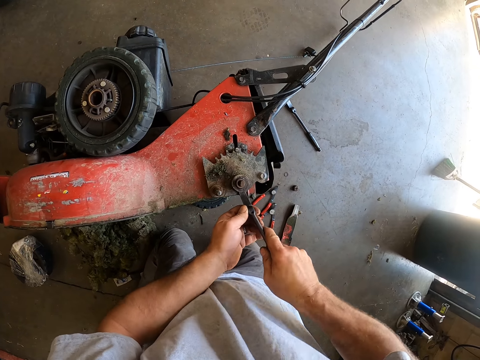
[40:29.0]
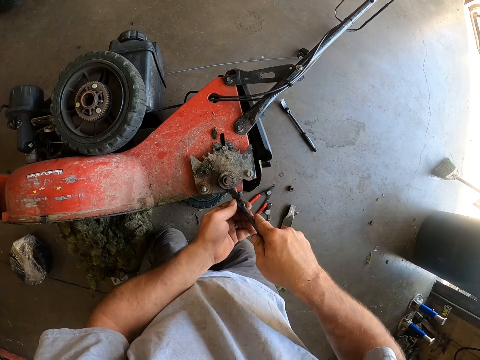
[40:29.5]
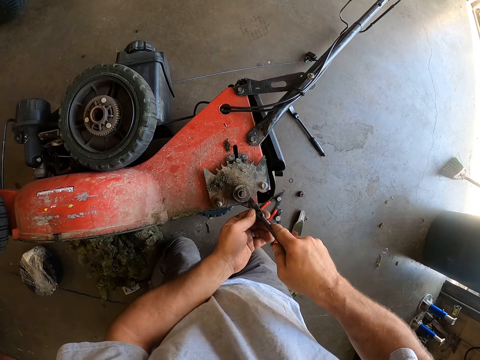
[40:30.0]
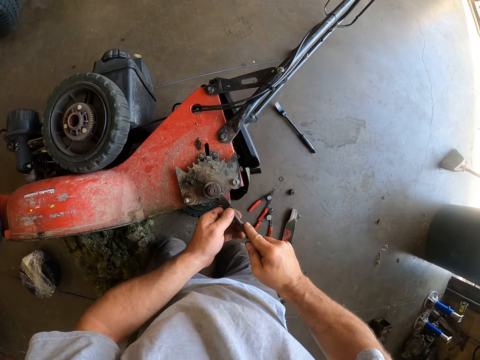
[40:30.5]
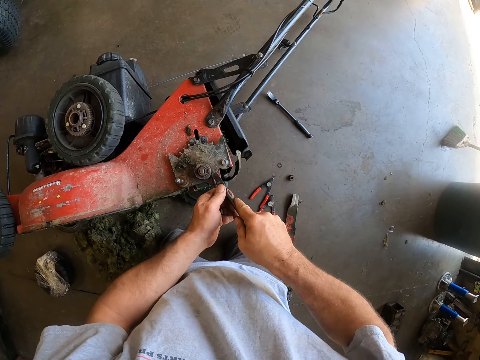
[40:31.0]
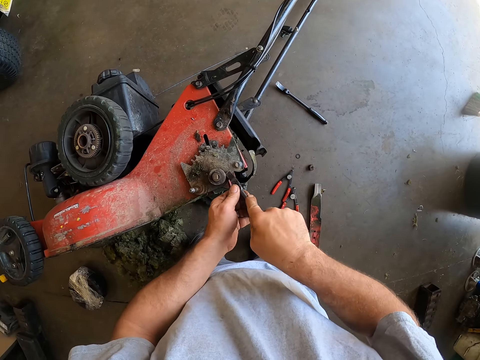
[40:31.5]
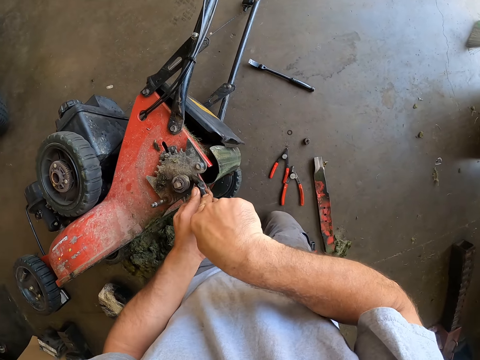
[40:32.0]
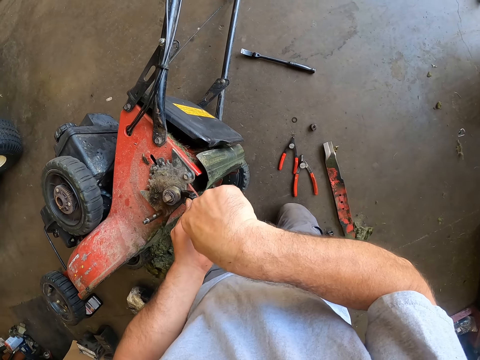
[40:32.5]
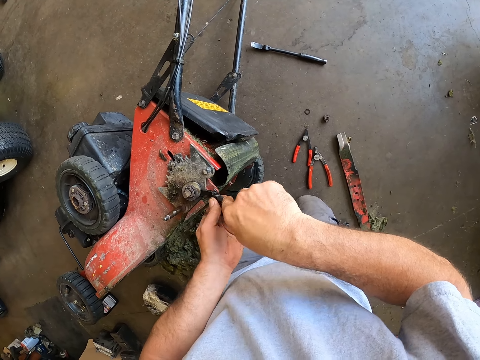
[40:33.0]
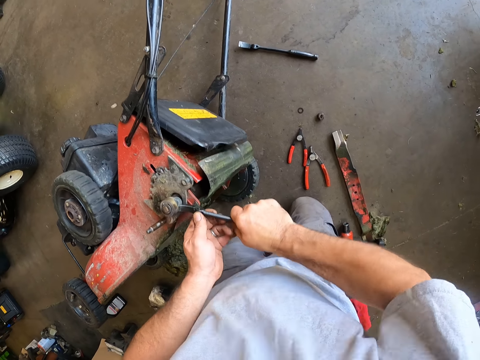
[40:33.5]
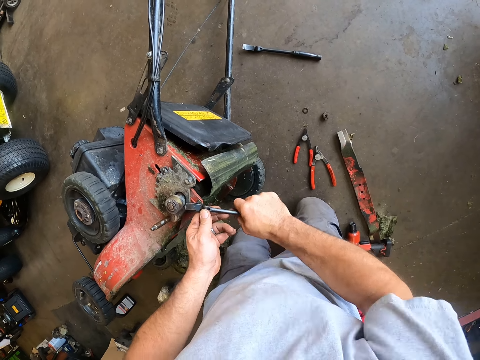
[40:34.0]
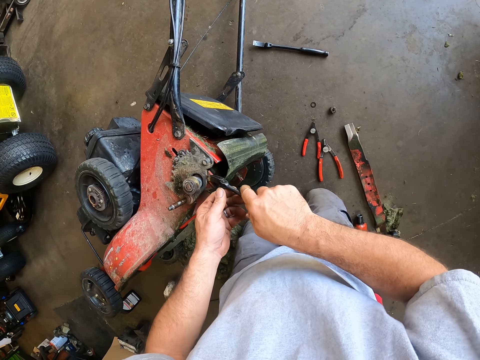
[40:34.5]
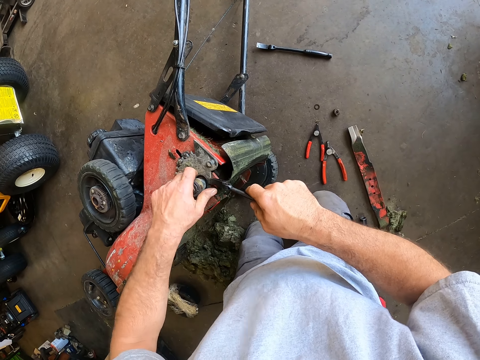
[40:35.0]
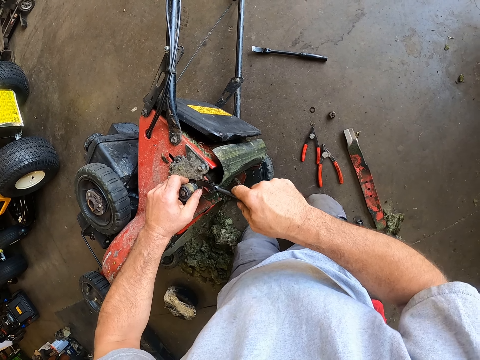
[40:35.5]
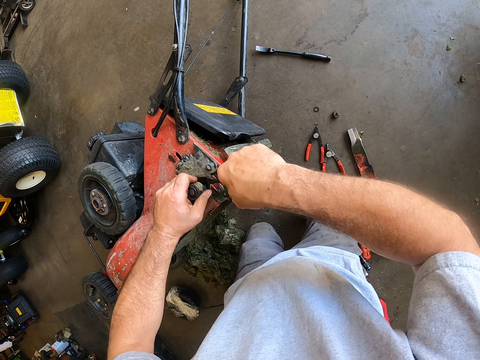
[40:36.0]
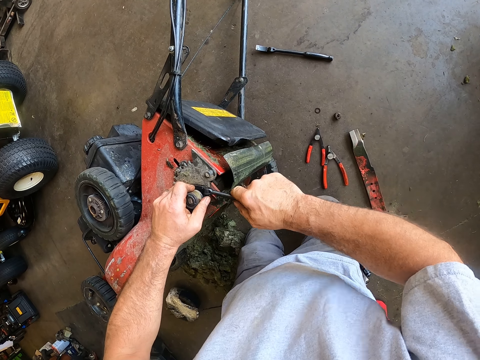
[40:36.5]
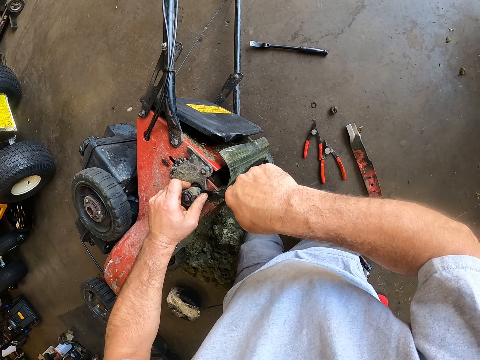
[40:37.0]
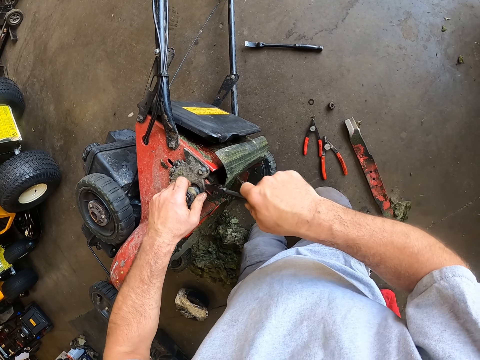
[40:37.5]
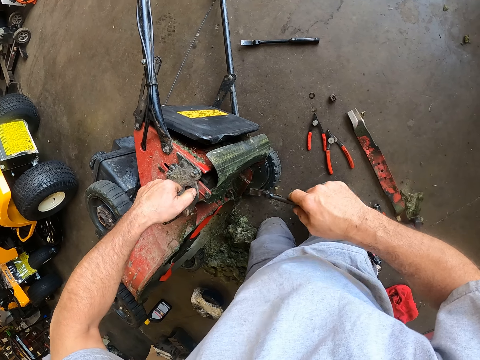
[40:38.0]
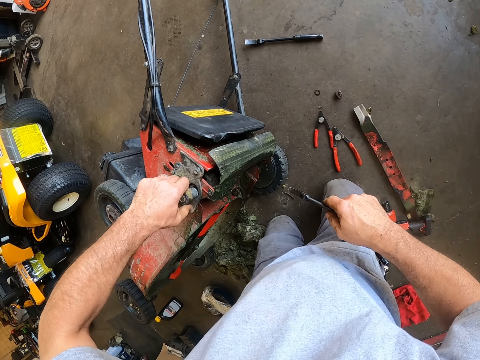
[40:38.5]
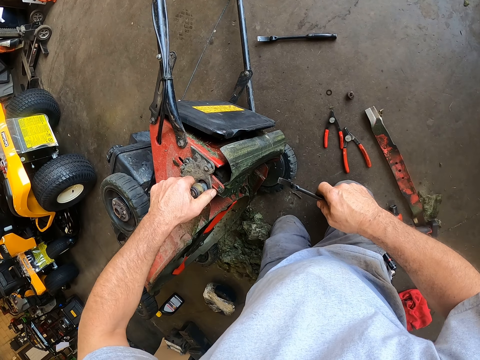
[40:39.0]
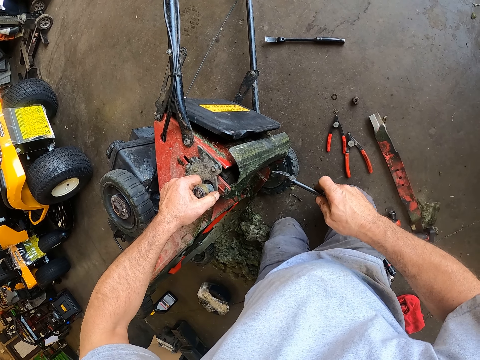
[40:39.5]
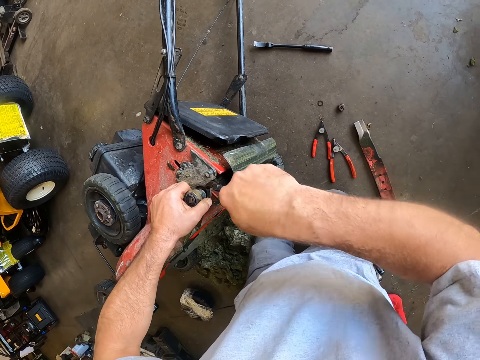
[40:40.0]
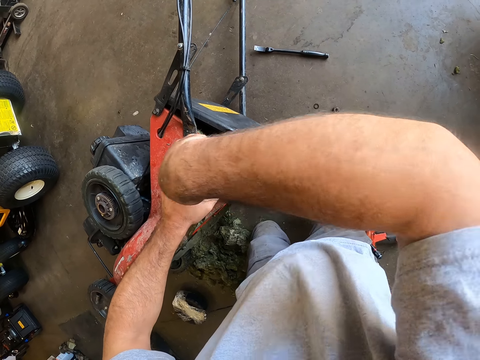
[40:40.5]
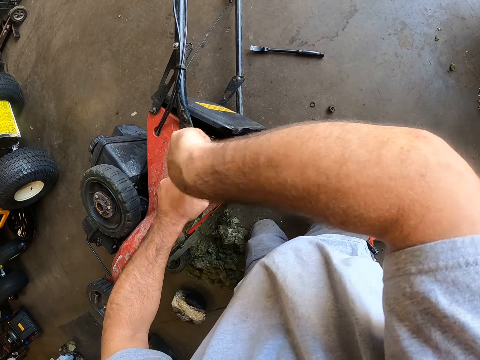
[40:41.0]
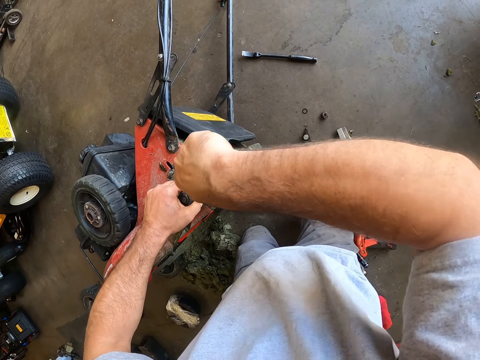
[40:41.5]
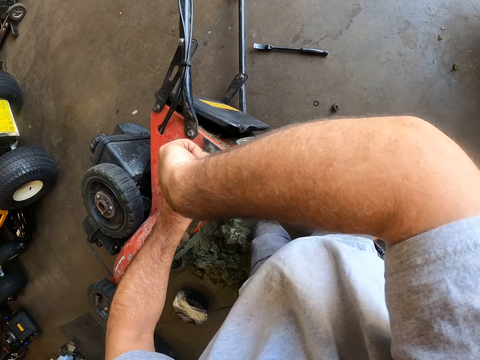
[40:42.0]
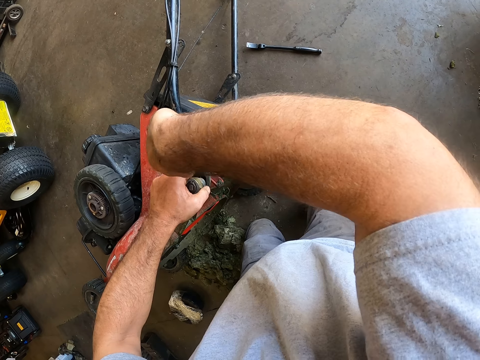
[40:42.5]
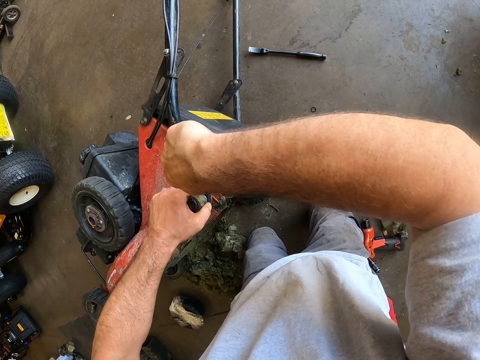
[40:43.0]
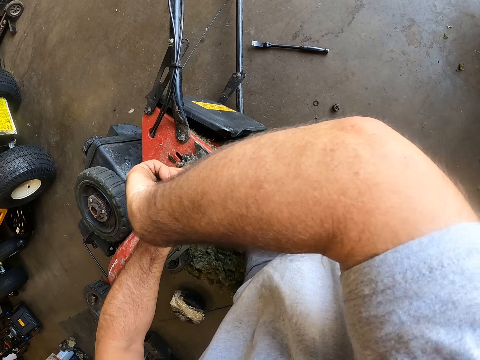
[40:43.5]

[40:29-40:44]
The camera wearer lifts the bearing on the mower with the wrench. They remove a screw on the lawn mower with the spanner. They hold the bearing with the left hand. They lift the bearing with the wrench. They turn the bearing with the hand. They lift the bearing with the wrench.

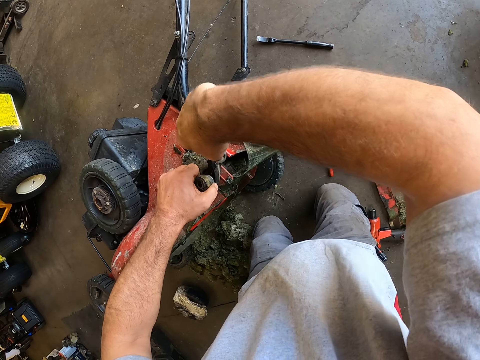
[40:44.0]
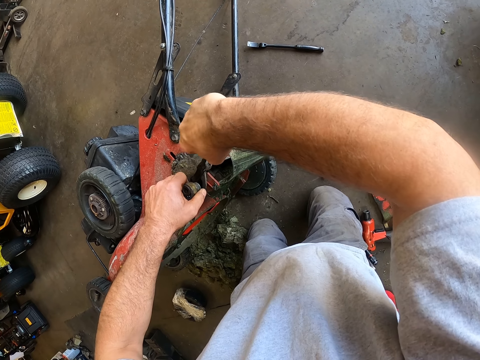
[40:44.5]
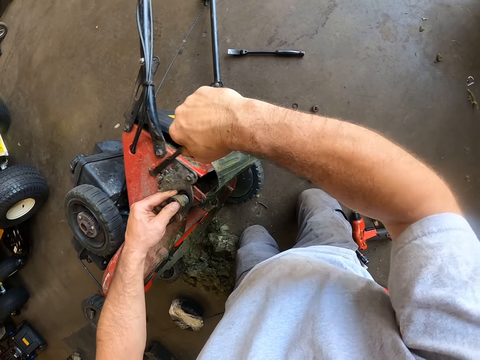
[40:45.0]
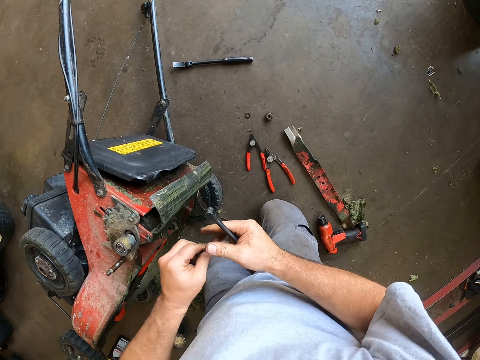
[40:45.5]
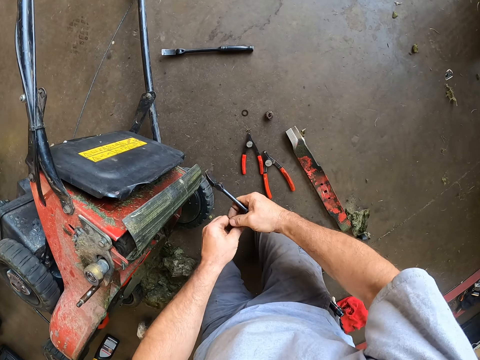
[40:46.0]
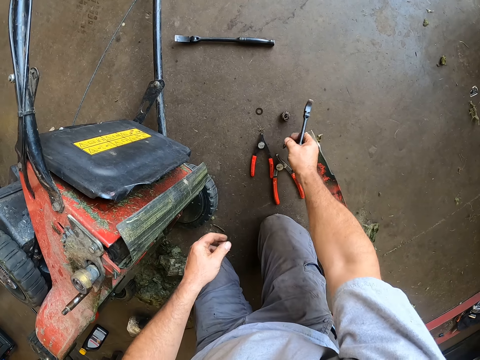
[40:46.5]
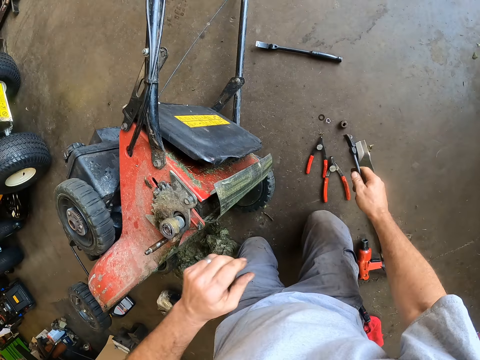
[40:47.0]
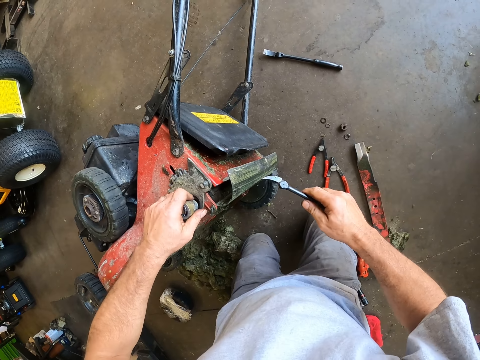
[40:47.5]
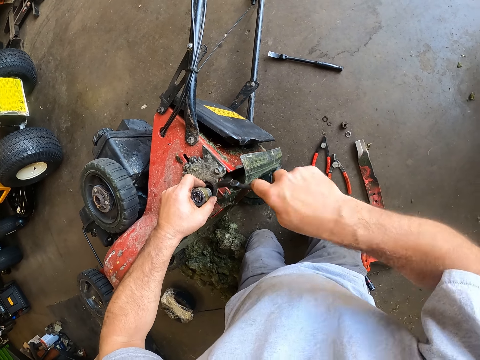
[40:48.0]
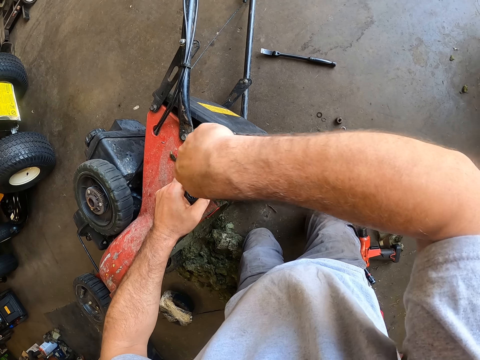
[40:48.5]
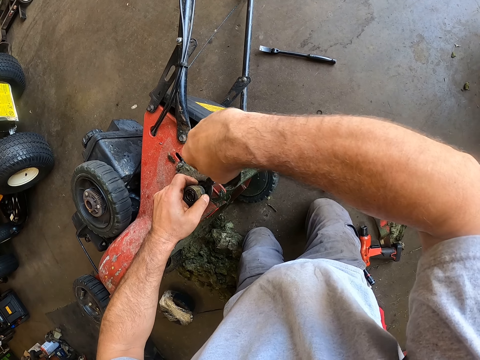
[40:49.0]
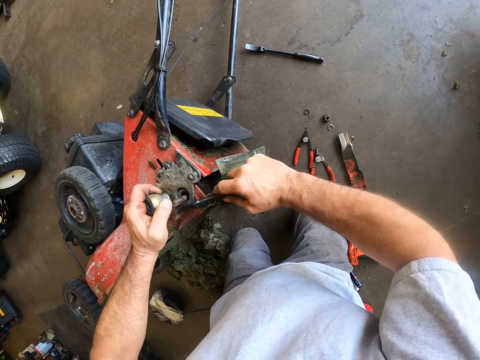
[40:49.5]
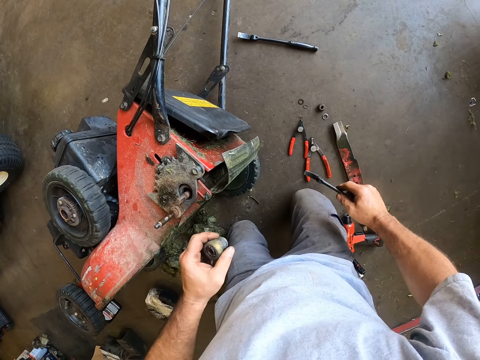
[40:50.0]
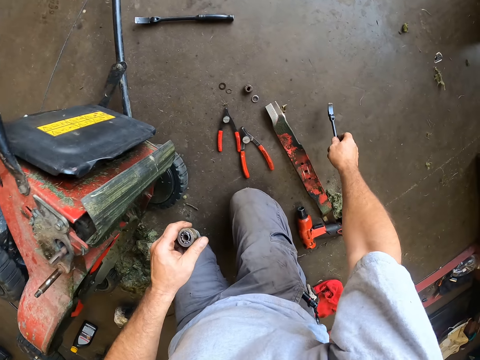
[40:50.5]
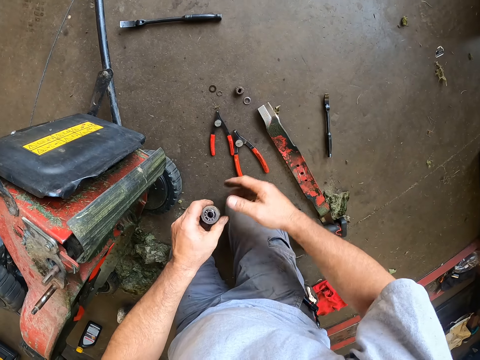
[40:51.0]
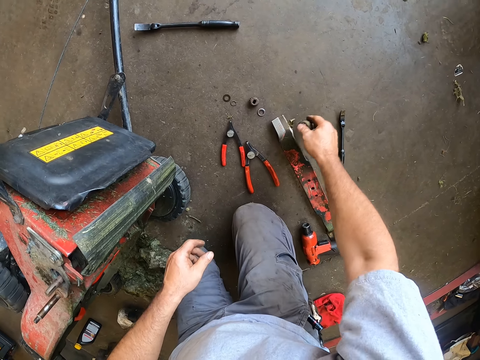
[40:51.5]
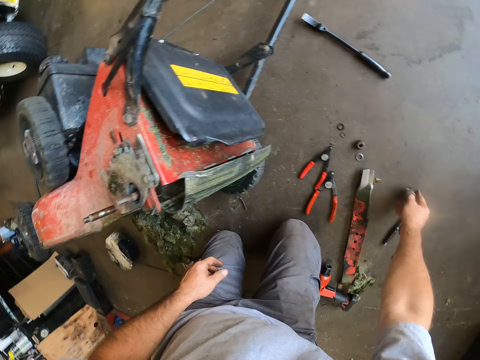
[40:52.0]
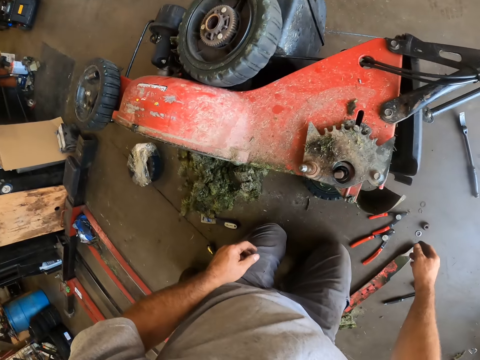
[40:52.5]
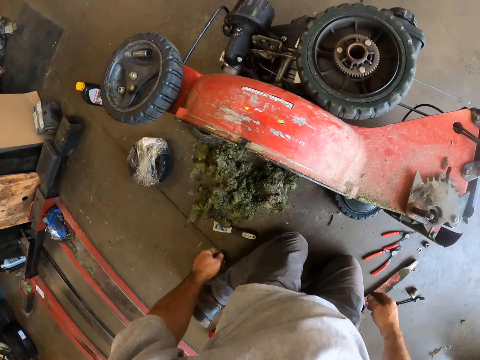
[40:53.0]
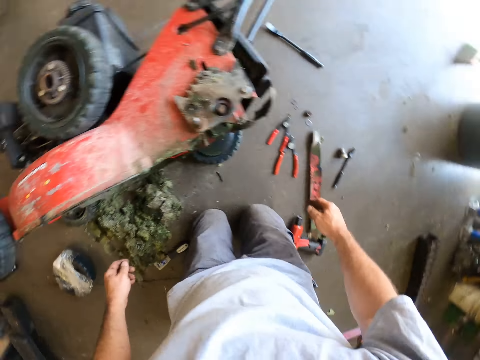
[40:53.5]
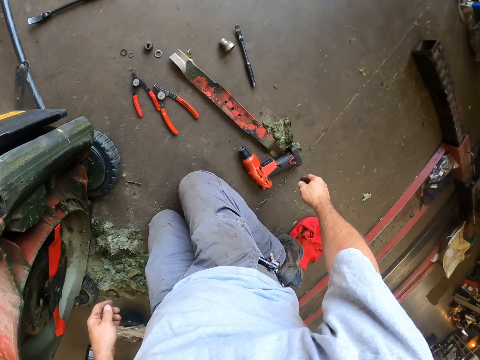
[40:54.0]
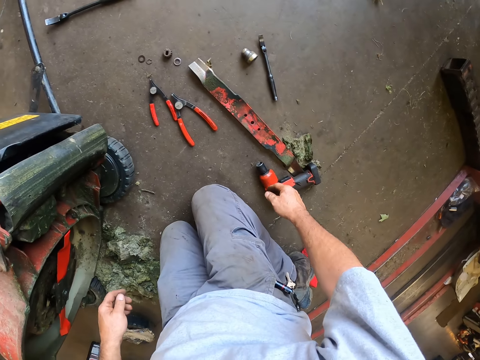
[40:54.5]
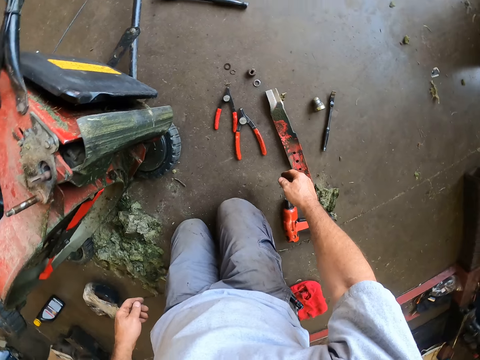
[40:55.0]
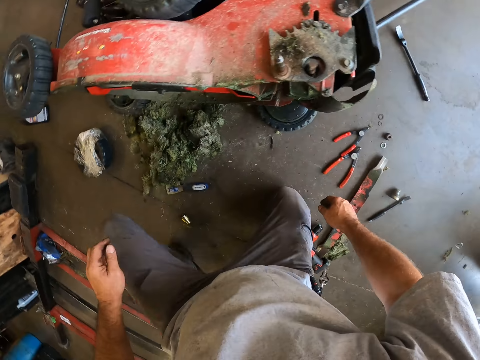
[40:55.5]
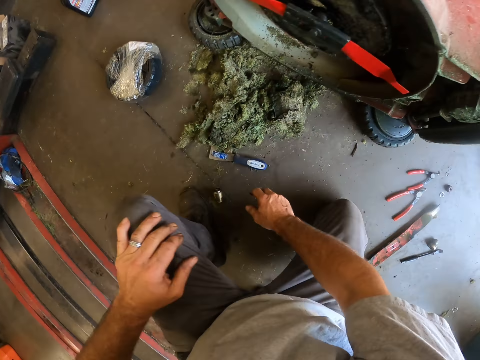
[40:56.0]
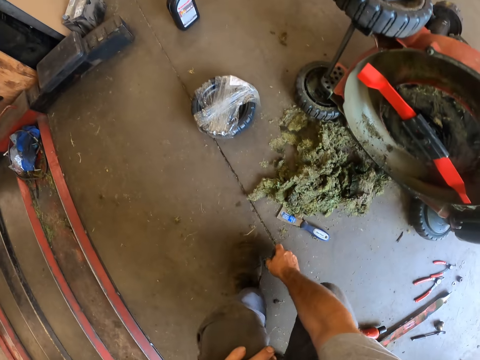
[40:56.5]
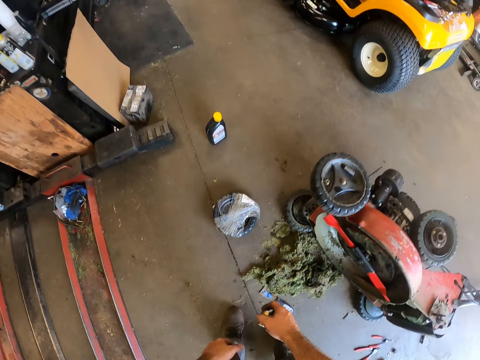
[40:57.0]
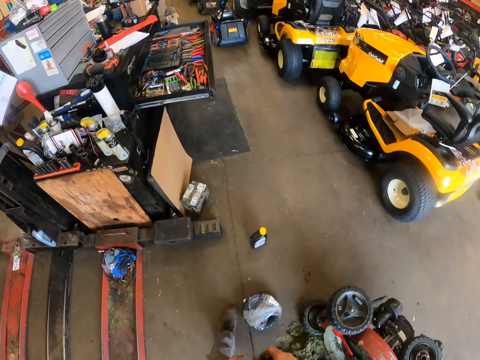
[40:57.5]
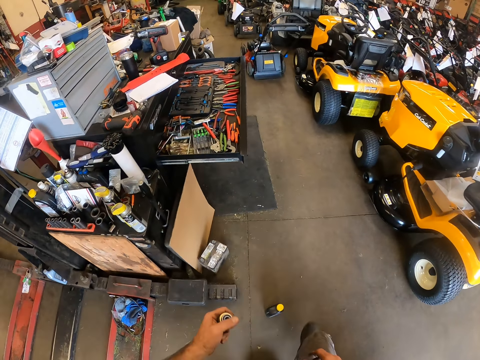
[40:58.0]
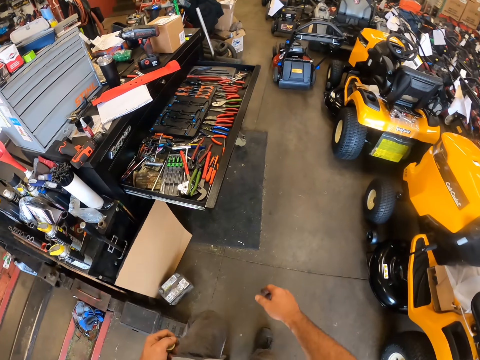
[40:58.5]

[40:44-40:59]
The camera wearer drops a bolt or flank socket on the floor. They hold the flank socket. They remove the bolt from the lawn mower with a spoon lever. They drop the spoon lever on the floor. They drop the bolt on the floor. They look around. They pick up a metal from the floor. They stand up and walk to a drawer.
